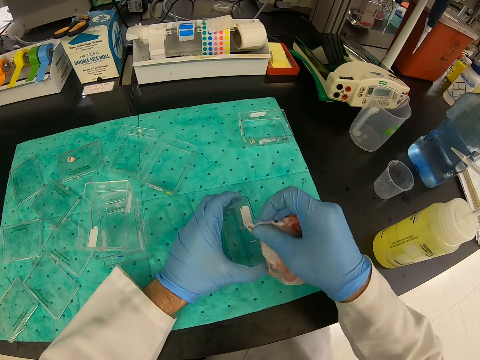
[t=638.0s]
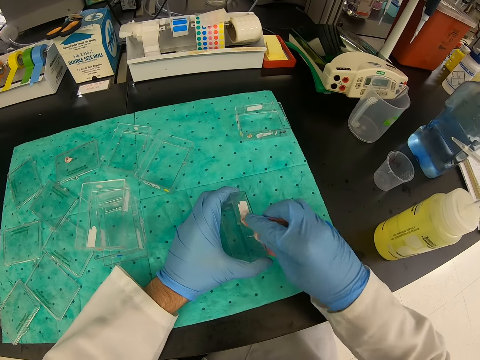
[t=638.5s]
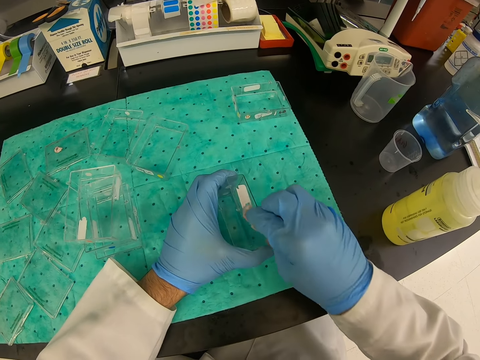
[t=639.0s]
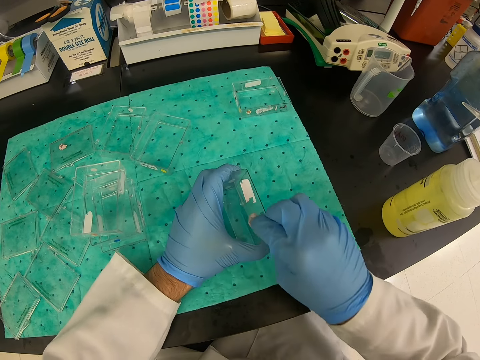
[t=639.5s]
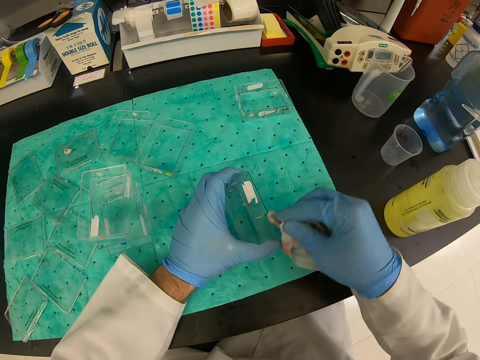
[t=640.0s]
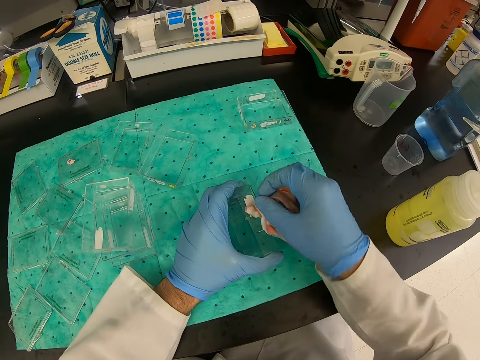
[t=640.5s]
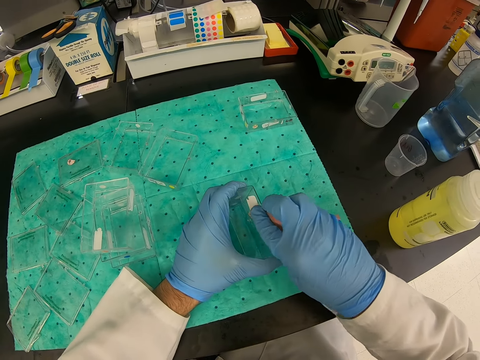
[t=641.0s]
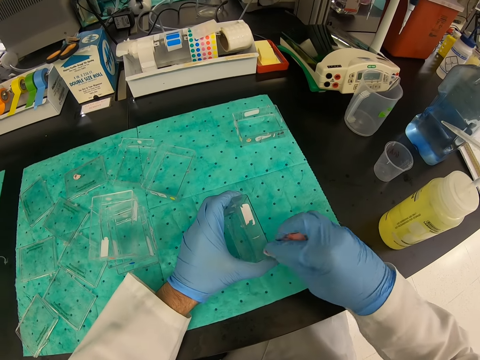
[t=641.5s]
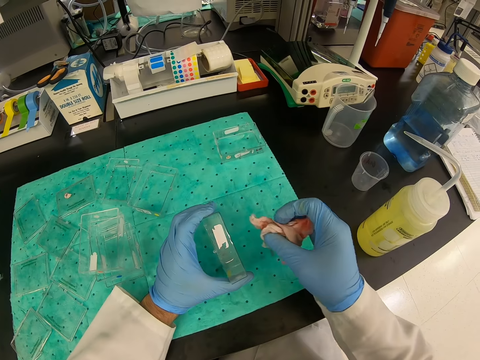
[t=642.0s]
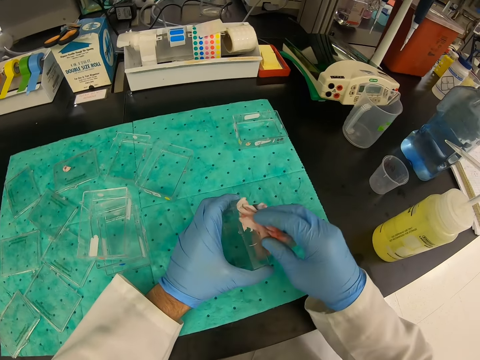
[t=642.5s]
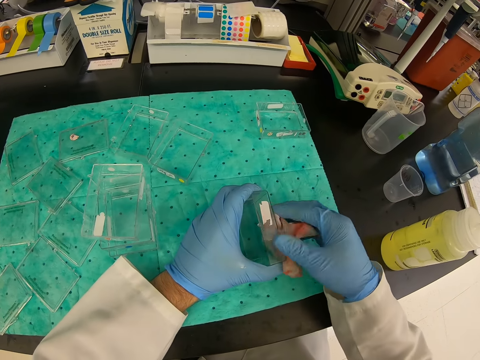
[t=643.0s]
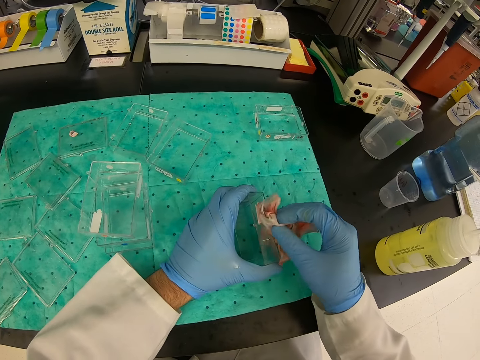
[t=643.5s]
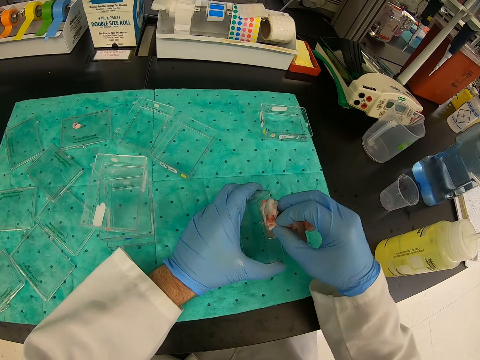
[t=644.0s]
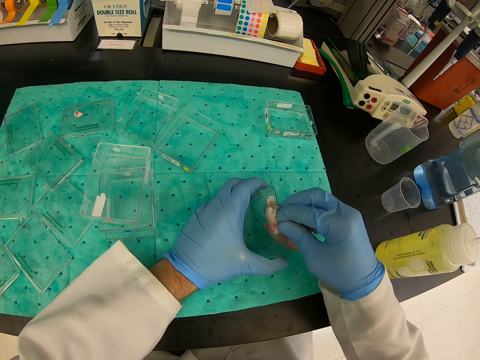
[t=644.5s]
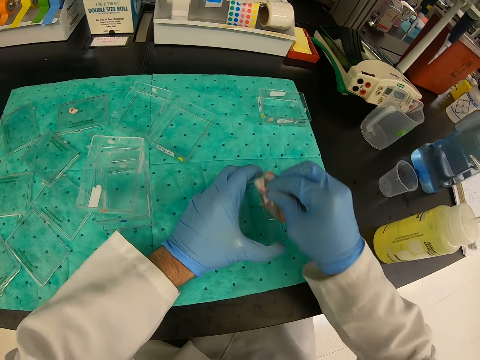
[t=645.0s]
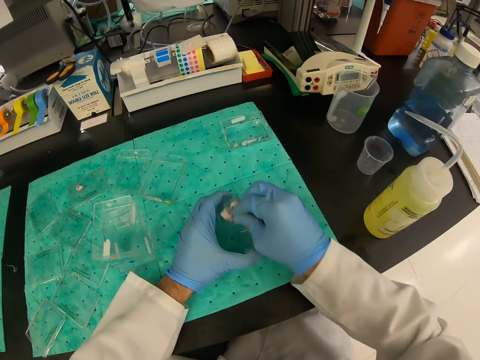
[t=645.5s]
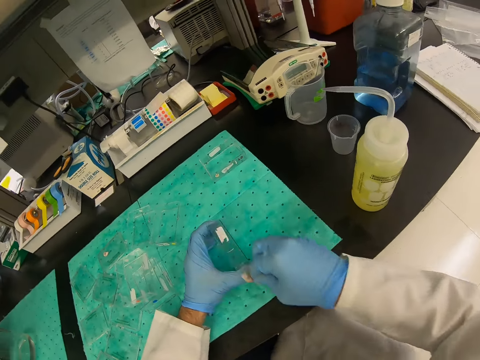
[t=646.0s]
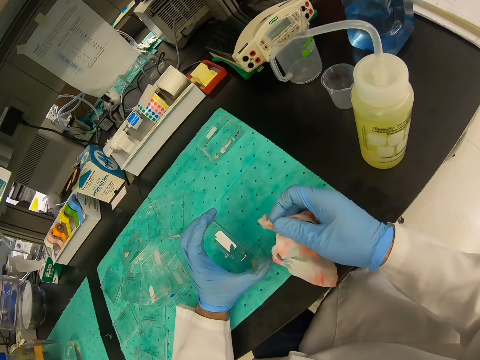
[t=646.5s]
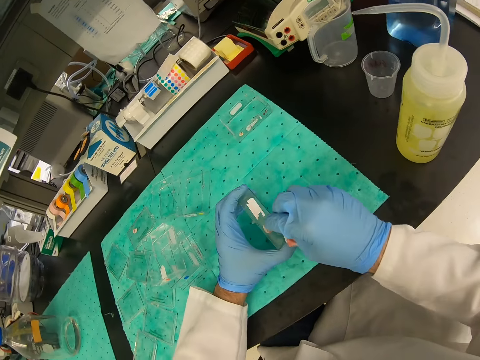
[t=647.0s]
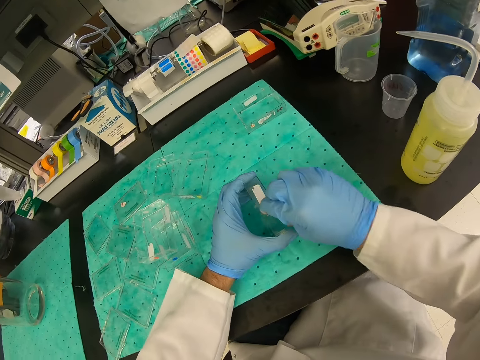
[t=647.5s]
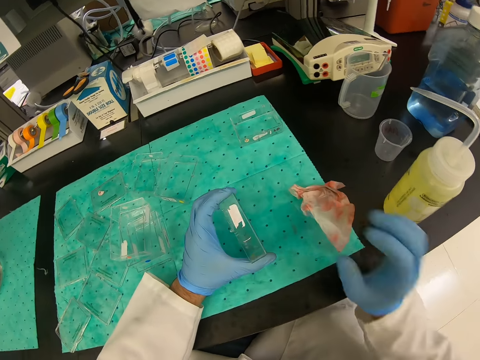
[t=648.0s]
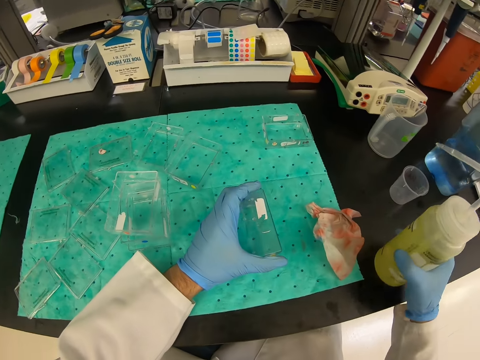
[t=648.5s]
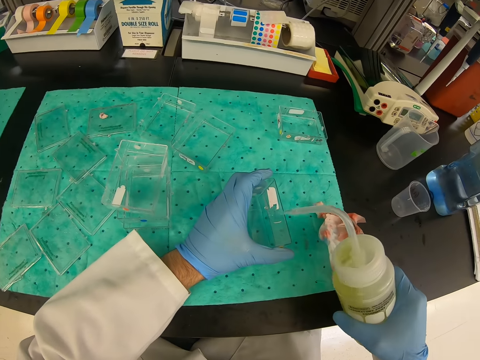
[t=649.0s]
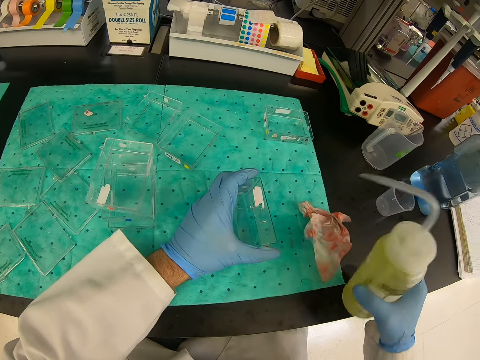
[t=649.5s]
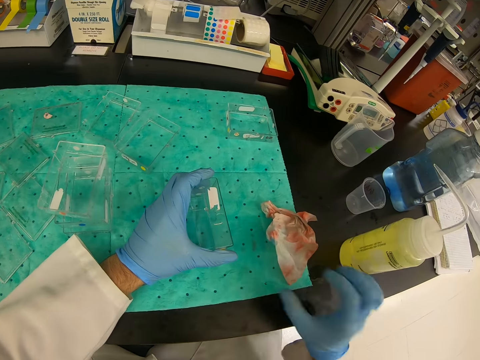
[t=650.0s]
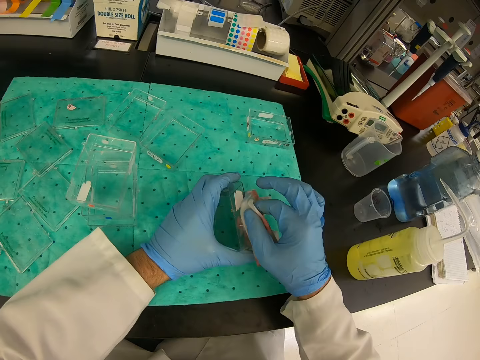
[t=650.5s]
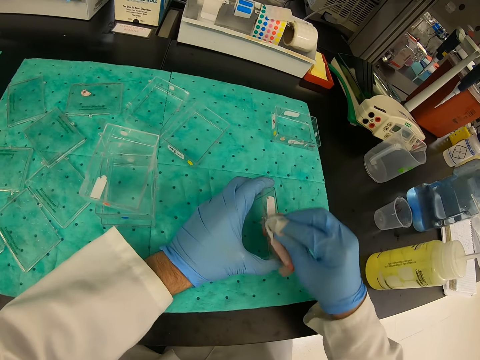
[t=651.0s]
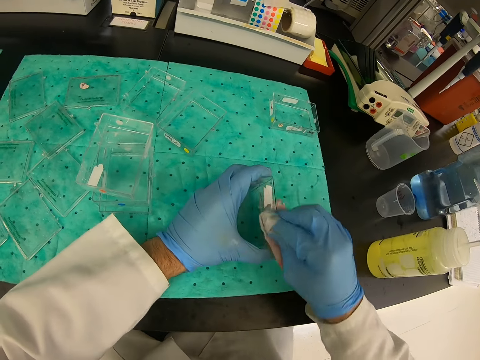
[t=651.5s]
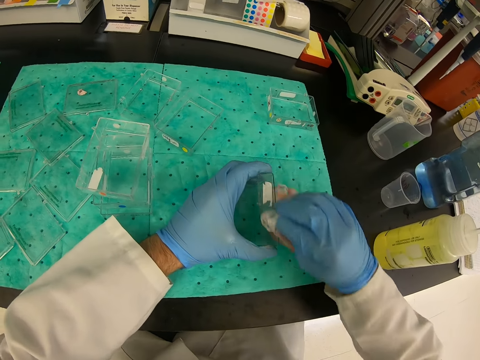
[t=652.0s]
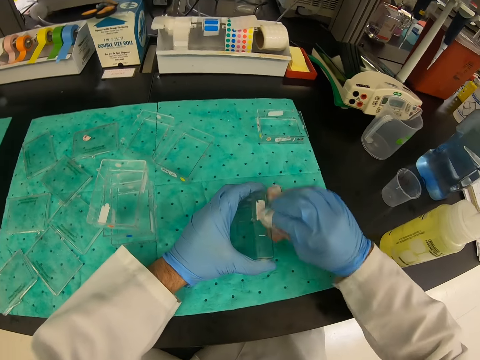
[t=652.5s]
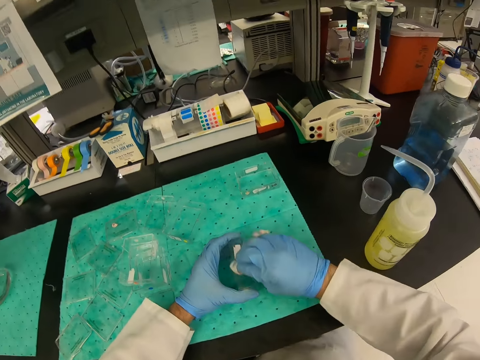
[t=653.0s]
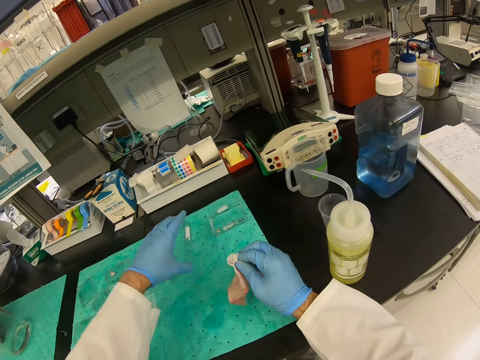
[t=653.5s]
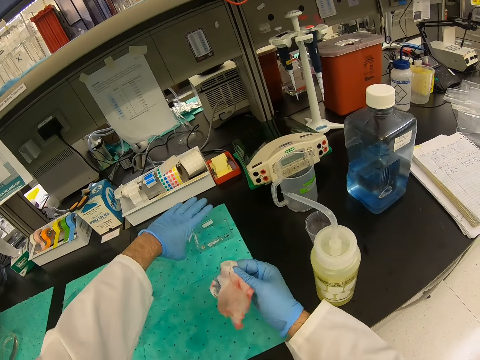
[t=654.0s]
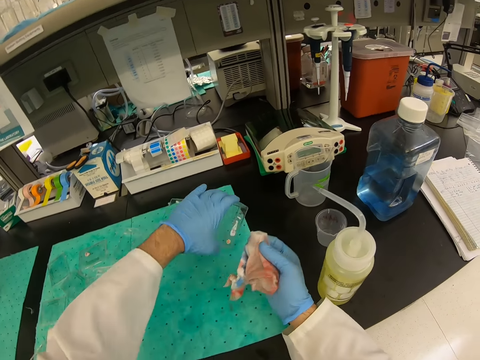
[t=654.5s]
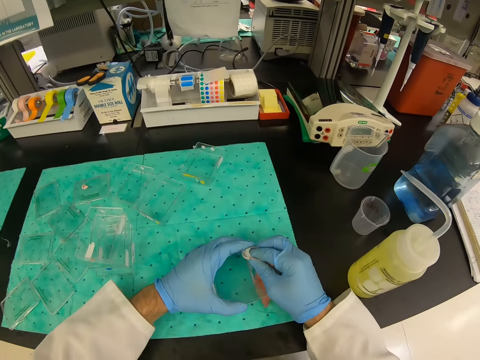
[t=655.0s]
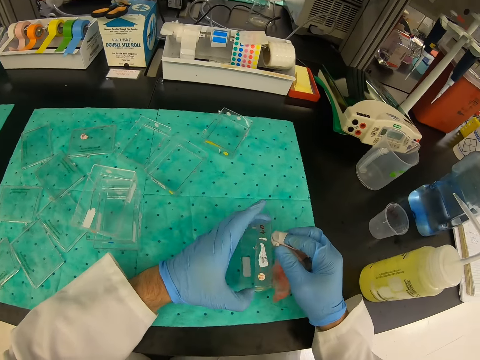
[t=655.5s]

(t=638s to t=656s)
The camera wearer pours the liquid on the container. They take a liquid from the table. They wipe the container with the hand towel.

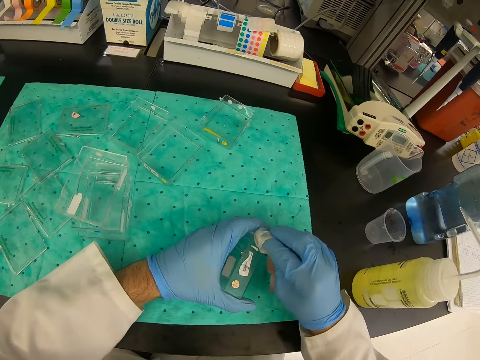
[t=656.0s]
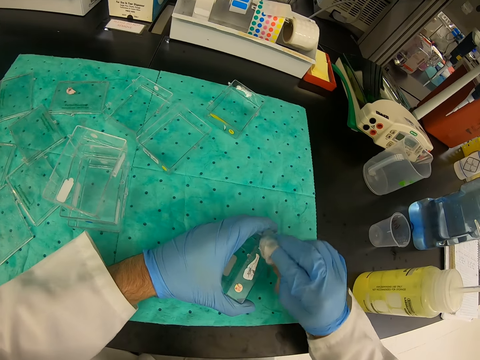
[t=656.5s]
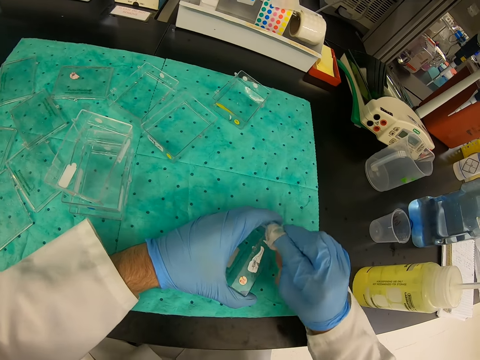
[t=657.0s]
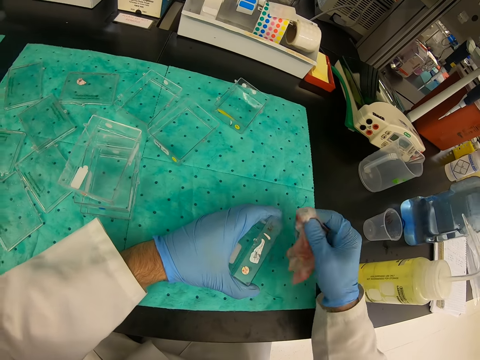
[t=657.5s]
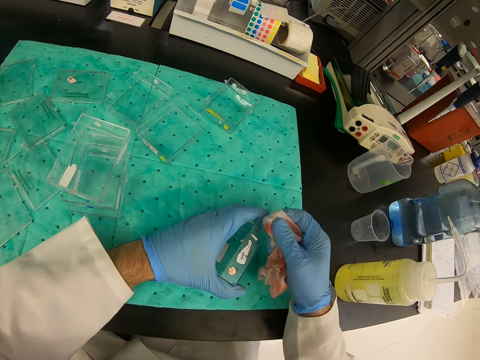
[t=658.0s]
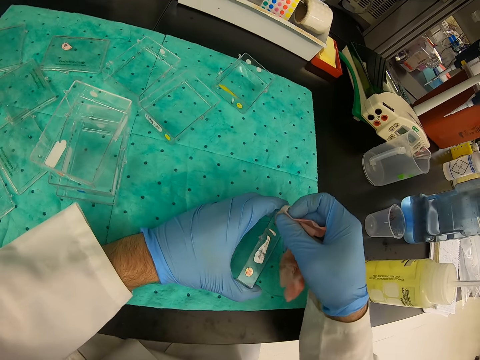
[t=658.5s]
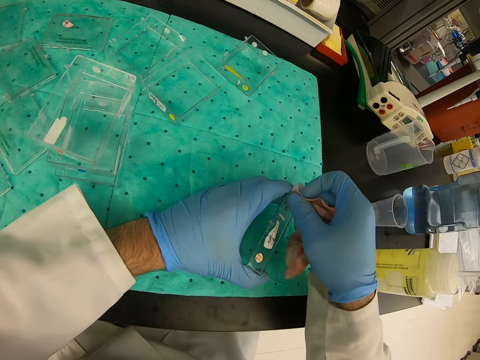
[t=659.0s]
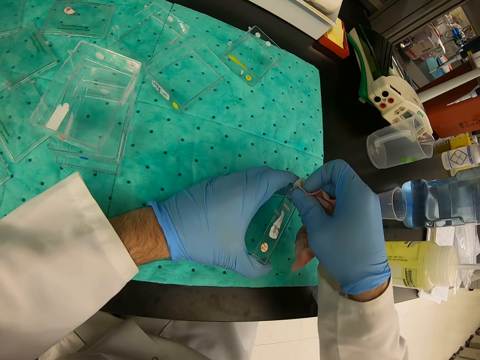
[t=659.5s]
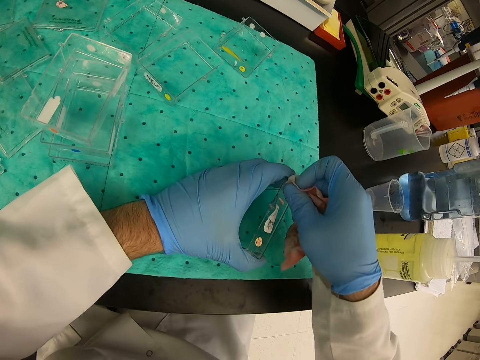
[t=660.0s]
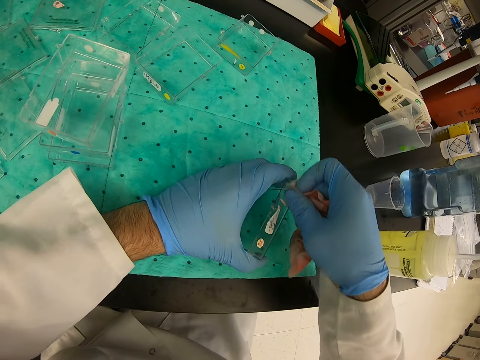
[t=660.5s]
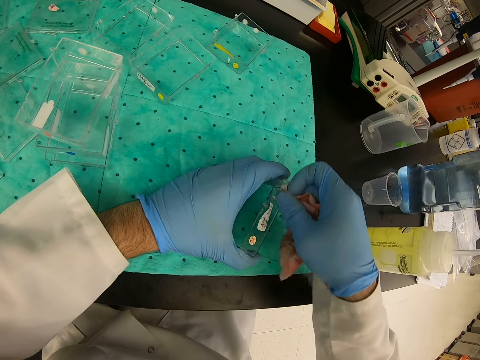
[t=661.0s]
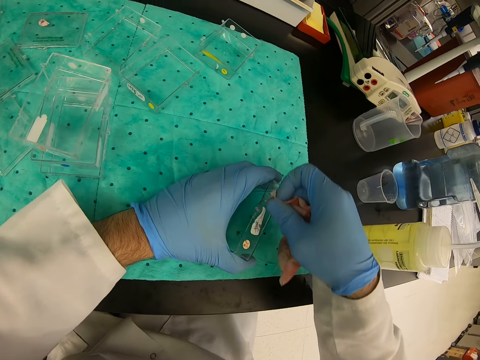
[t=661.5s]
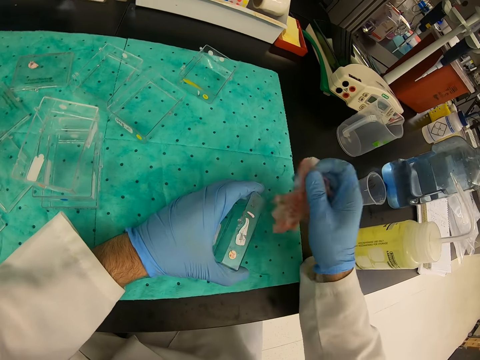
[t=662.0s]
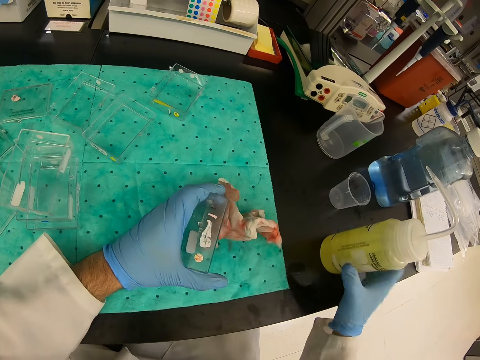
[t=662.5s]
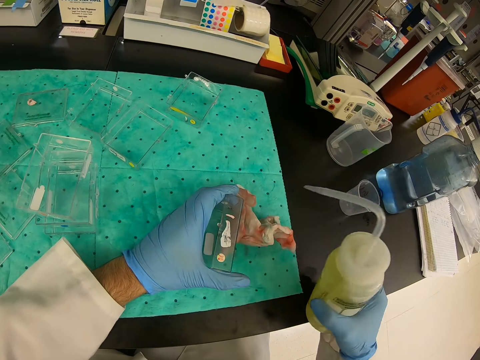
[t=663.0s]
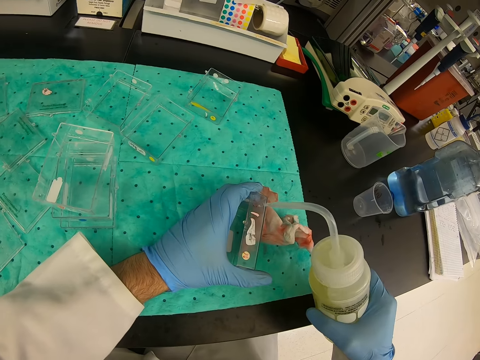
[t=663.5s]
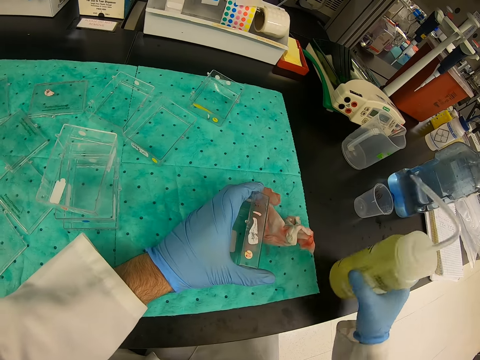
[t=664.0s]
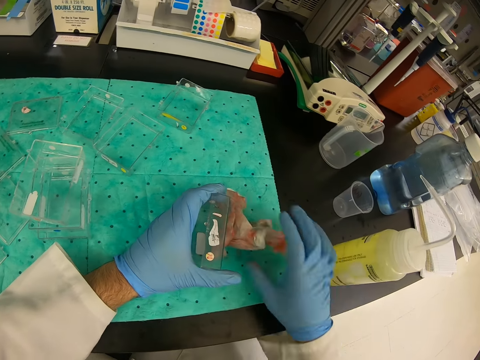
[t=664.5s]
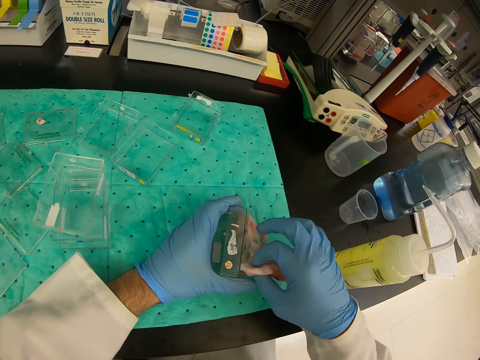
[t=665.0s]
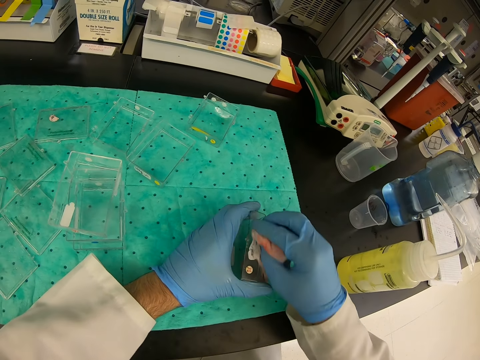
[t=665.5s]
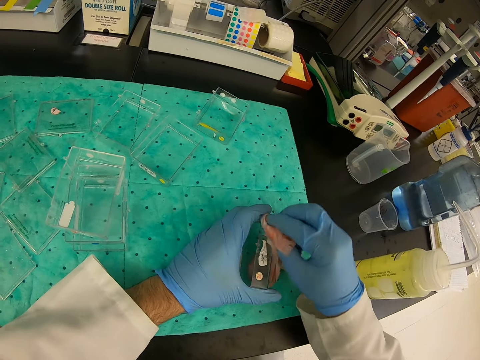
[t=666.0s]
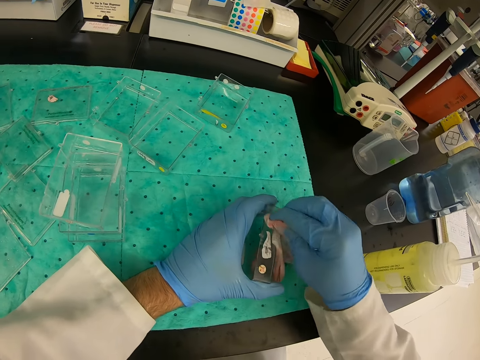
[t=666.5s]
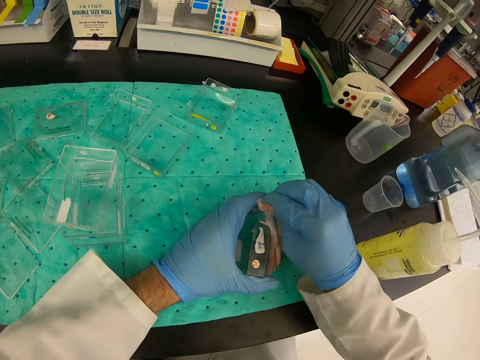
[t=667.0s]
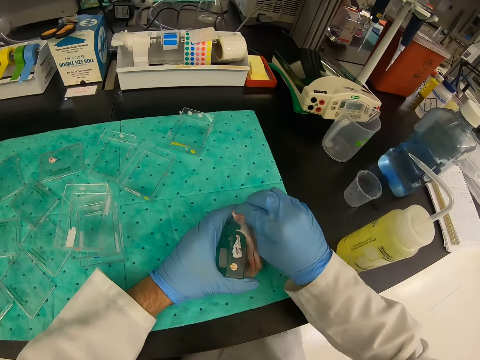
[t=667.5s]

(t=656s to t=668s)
The camera wearer picks up a bottle of liquid from the container. They pour the liquid on the container. They wipe the container with the hand towel.
